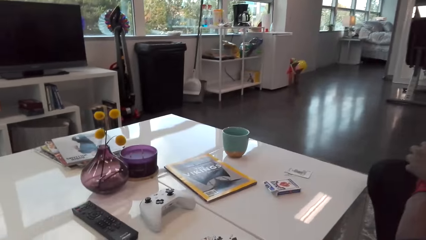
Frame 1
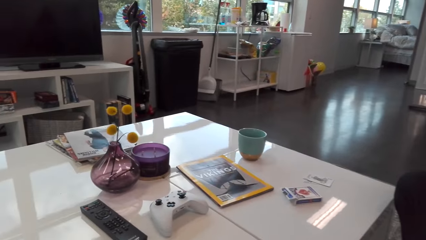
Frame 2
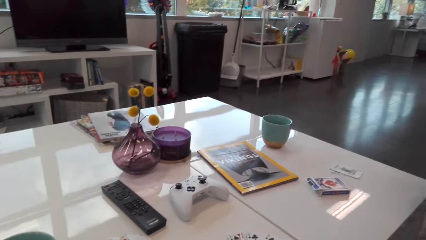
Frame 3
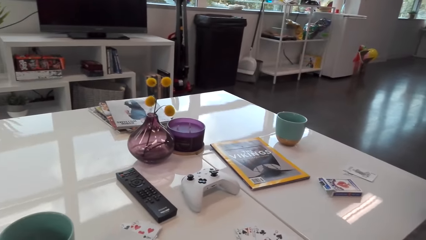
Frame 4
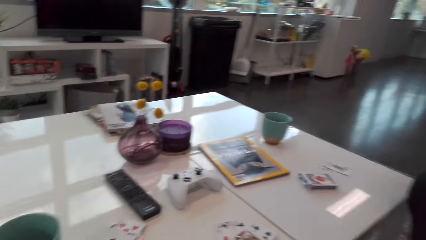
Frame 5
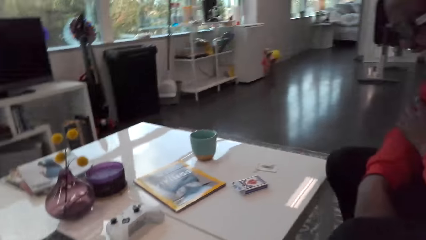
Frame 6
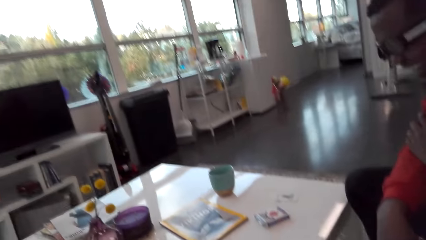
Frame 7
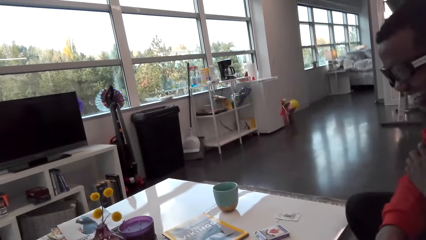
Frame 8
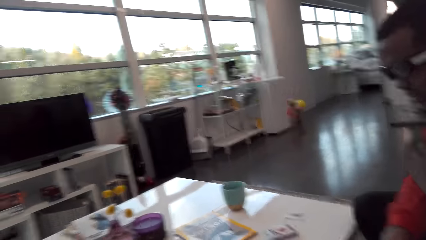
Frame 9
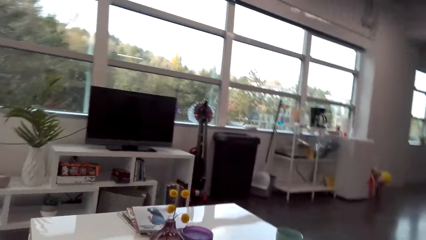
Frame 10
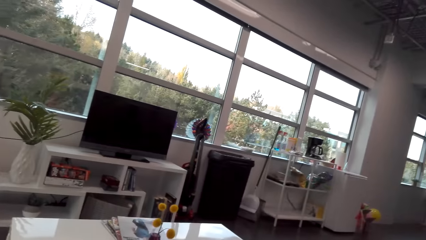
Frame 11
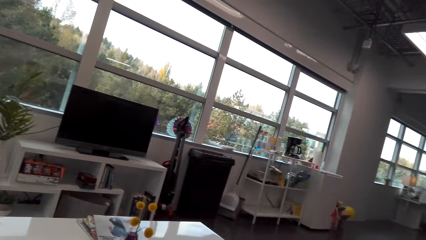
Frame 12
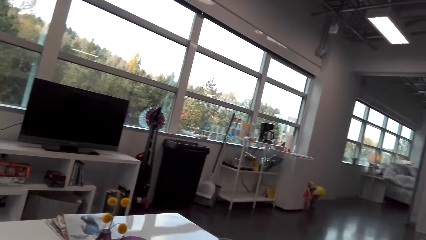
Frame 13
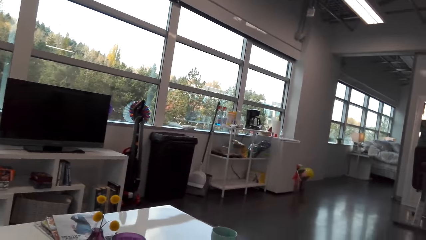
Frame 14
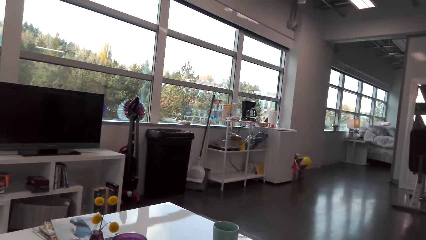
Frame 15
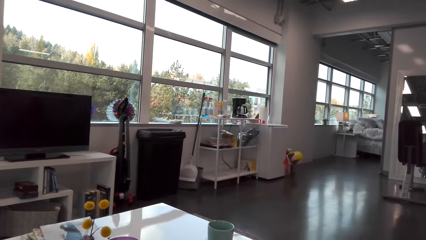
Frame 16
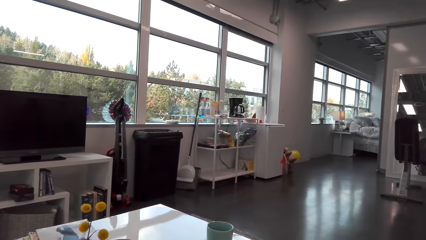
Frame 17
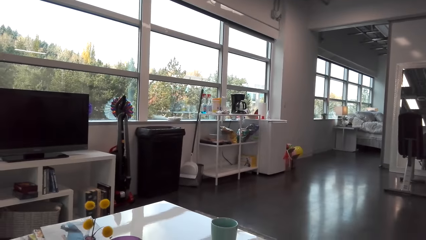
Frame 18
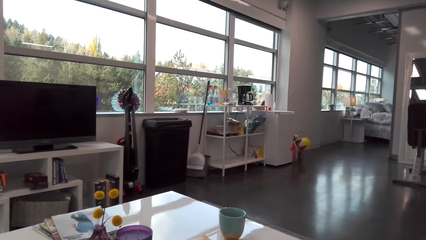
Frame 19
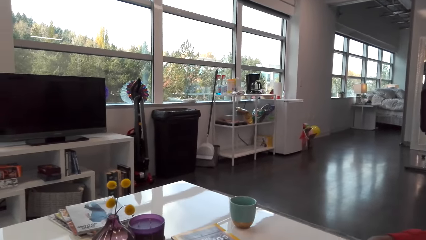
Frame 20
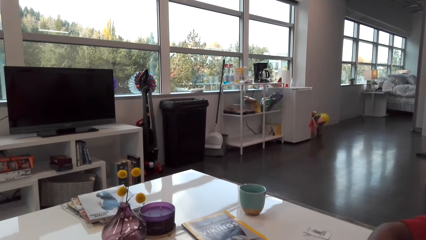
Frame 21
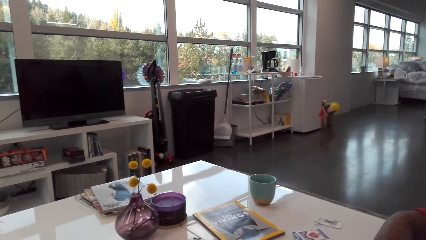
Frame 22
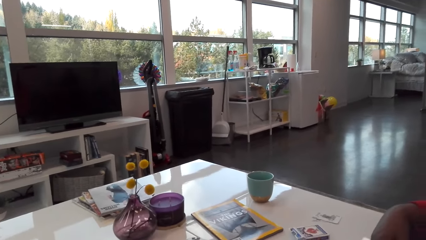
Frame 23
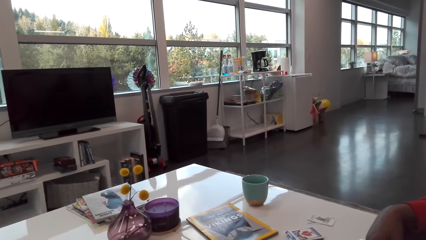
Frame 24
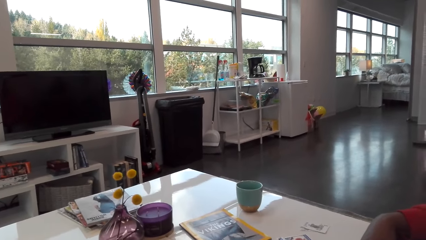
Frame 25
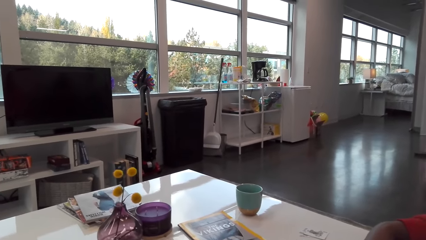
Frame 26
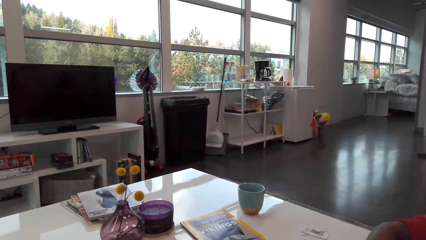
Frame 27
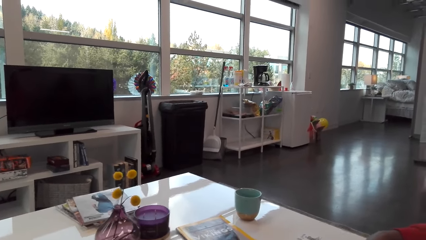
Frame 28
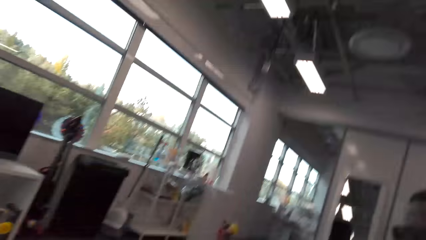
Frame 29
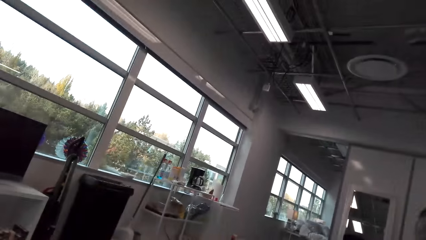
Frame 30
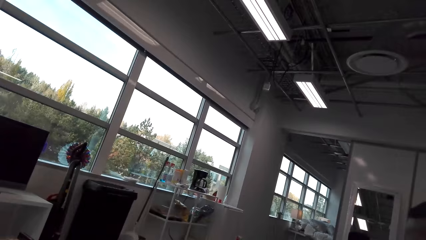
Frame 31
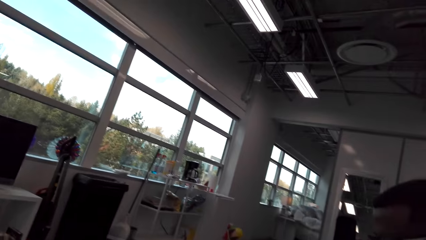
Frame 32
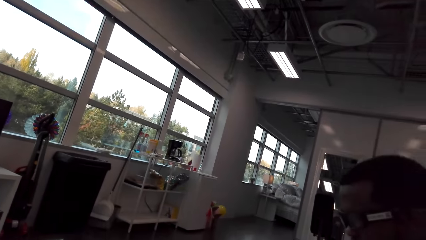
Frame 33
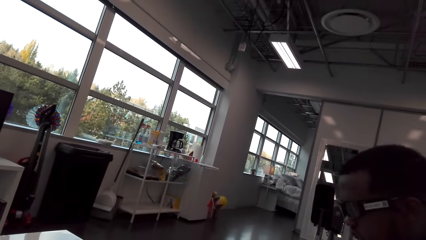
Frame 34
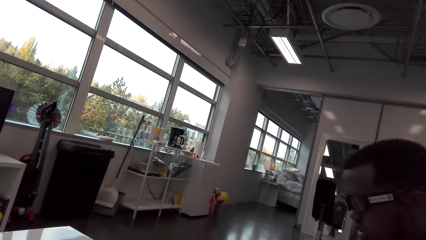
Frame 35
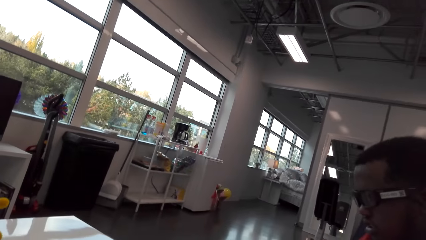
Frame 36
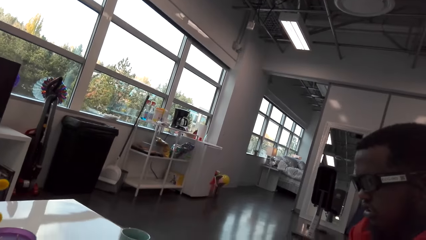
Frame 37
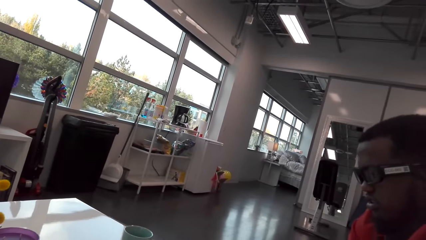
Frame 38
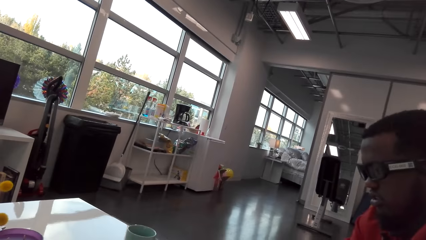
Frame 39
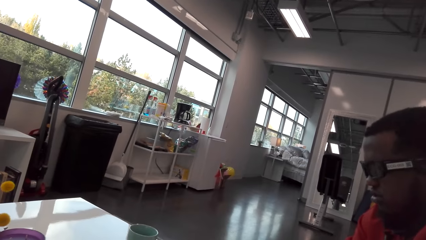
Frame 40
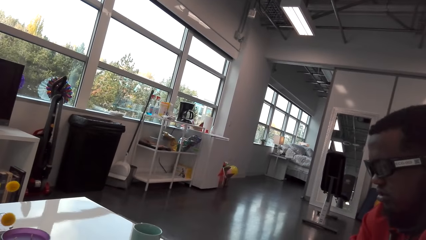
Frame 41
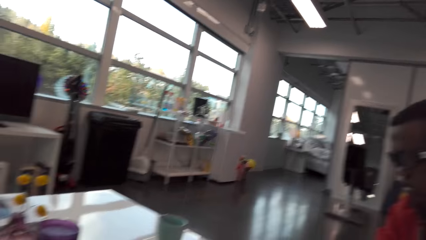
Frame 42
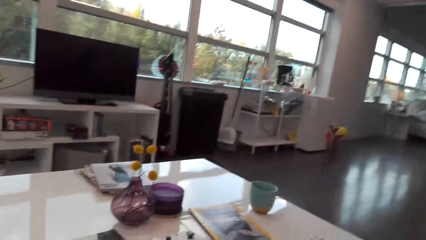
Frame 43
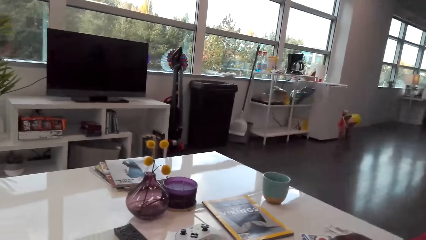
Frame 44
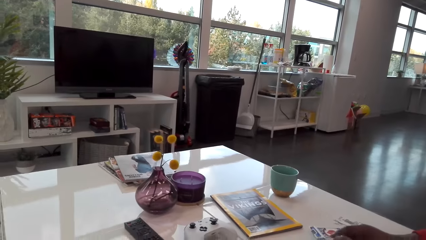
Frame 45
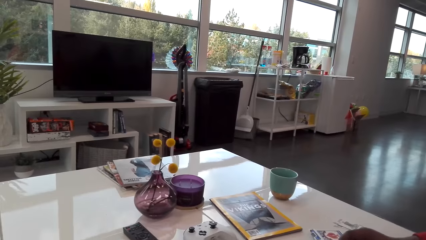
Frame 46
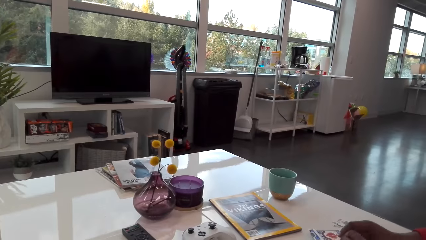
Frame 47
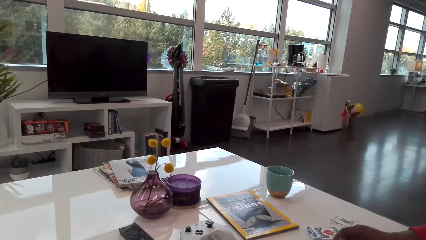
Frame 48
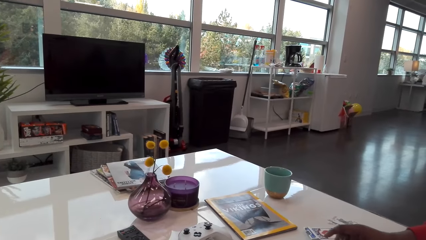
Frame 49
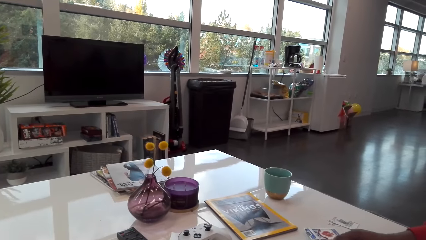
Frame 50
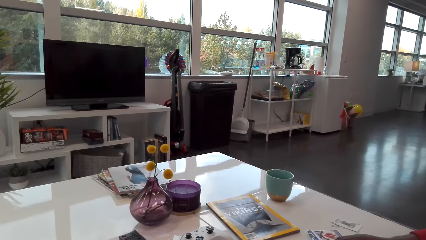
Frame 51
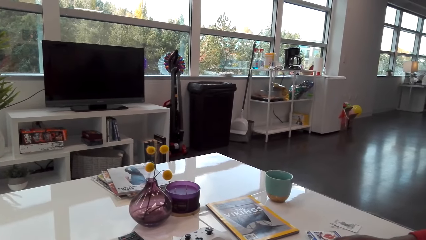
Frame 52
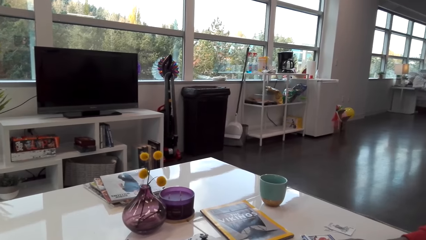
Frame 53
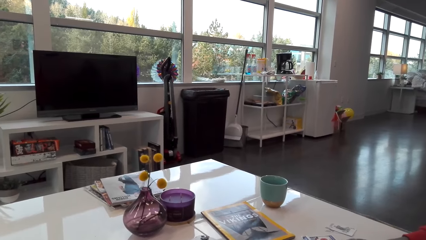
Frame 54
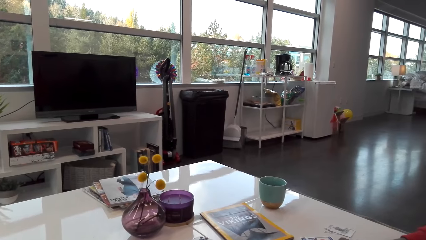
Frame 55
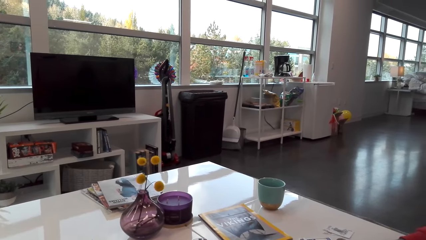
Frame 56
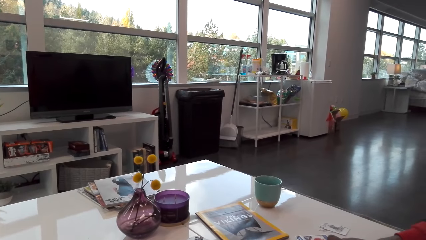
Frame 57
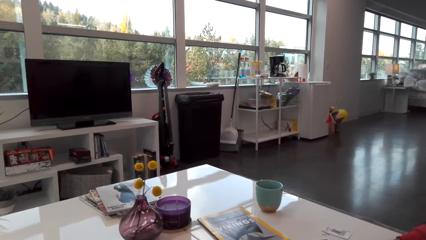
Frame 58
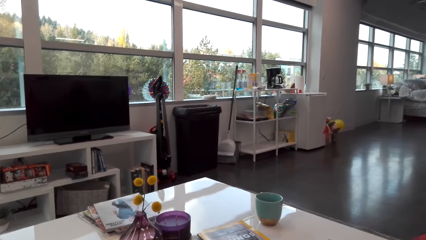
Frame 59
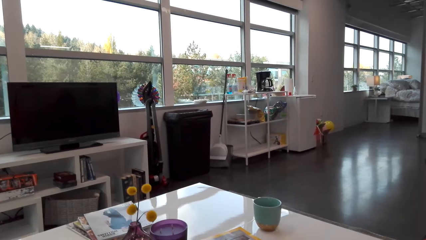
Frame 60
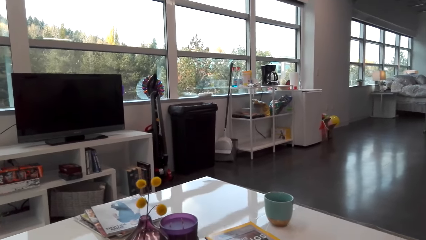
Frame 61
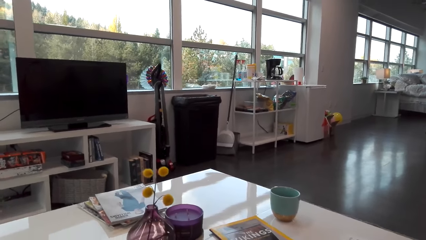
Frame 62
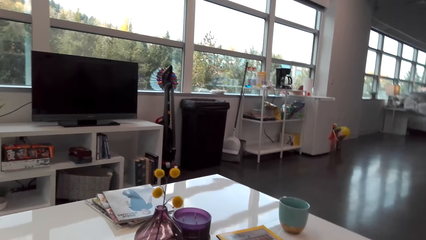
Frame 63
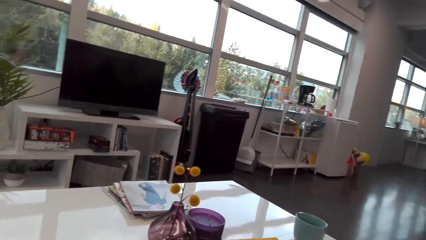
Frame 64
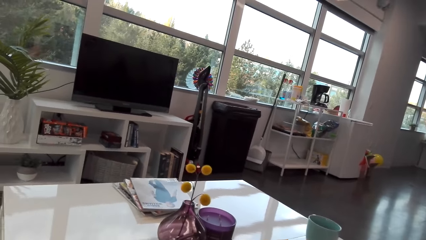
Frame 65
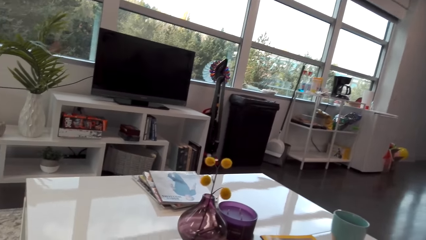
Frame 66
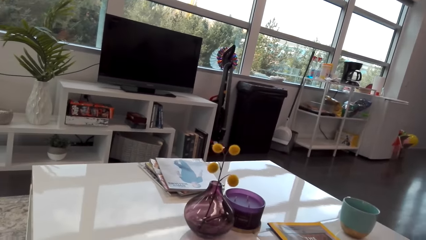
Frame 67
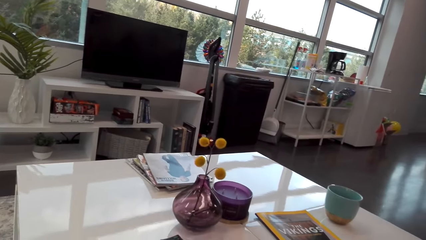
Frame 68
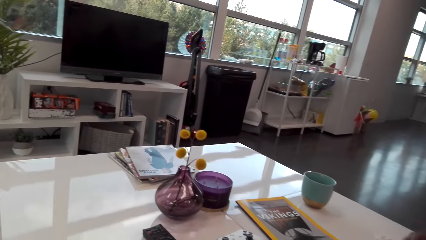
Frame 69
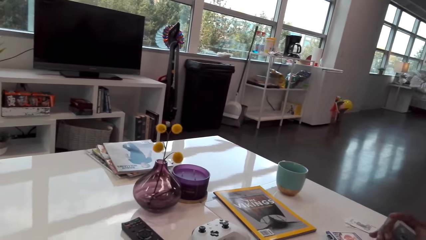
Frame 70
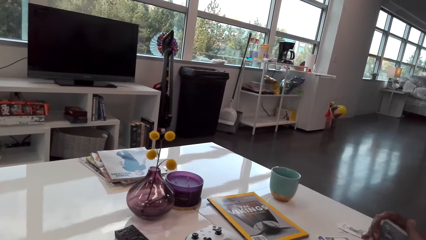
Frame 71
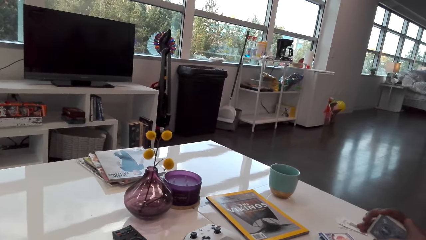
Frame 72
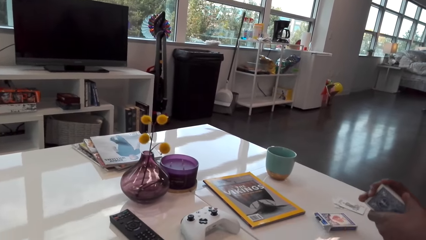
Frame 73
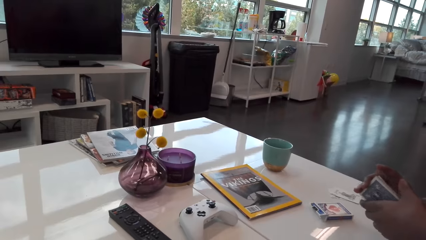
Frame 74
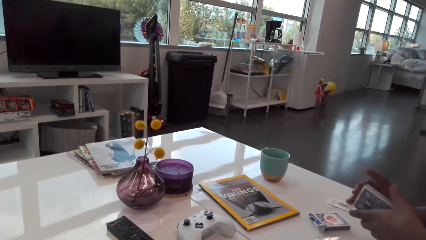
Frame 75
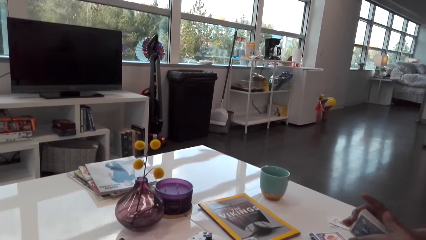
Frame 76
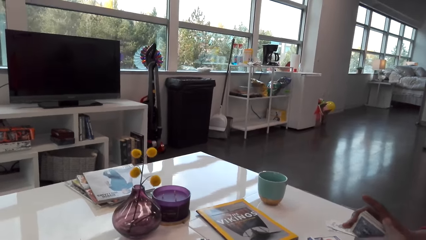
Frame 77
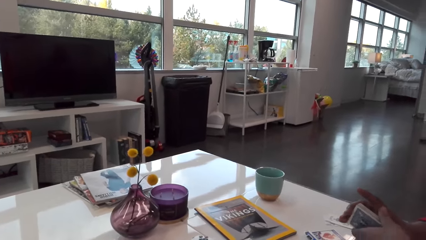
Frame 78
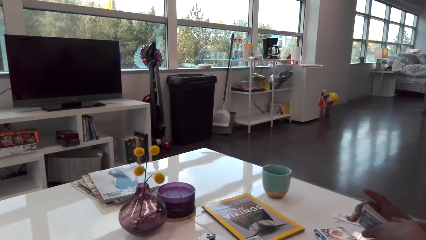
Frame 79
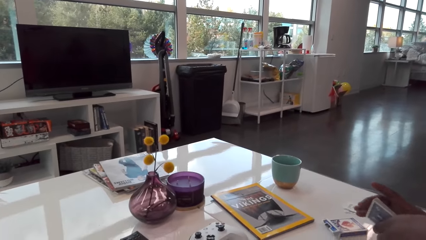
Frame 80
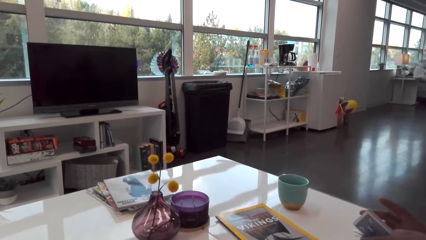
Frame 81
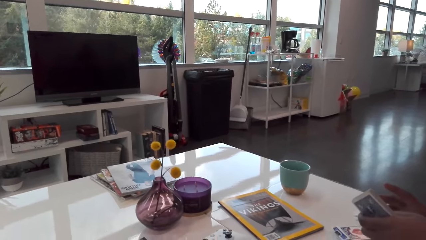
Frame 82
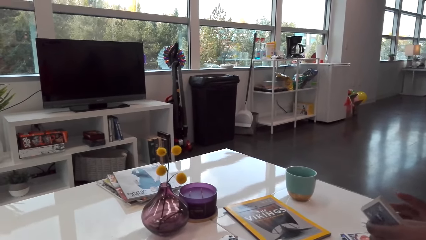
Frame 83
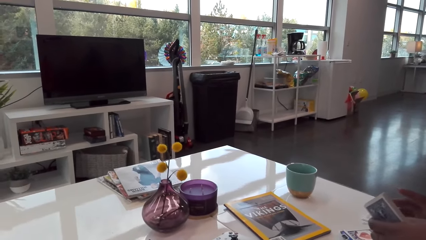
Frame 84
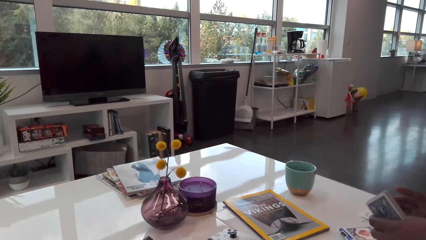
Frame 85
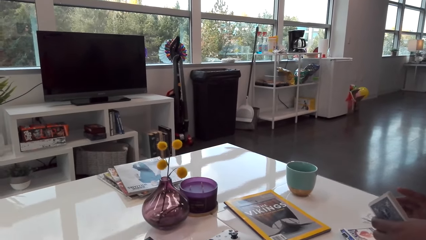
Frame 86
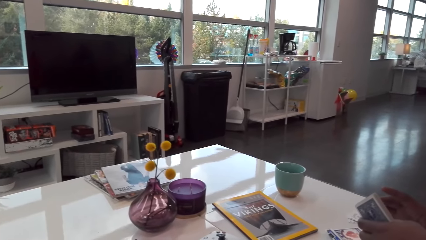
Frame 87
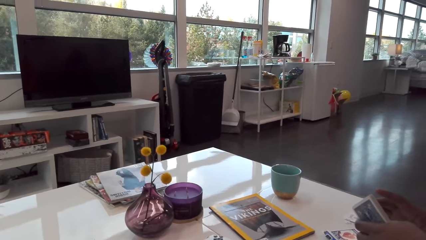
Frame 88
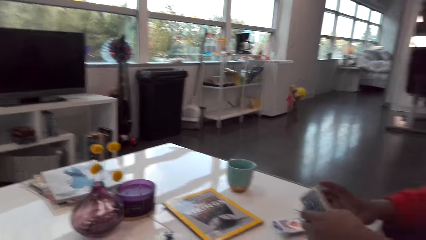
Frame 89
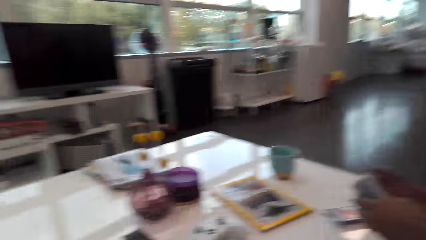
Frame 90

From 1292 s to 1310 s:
The camera wearer laughs. A man talks to the camera wearer. The camera wearer talks to the man. They look at the man. They talk to the man.
